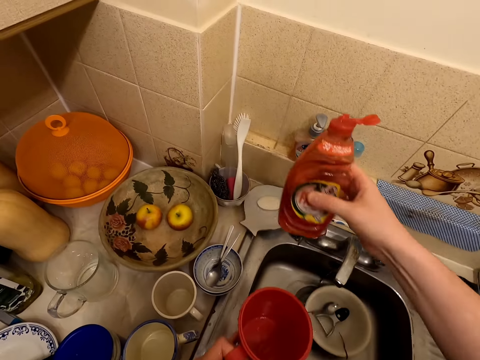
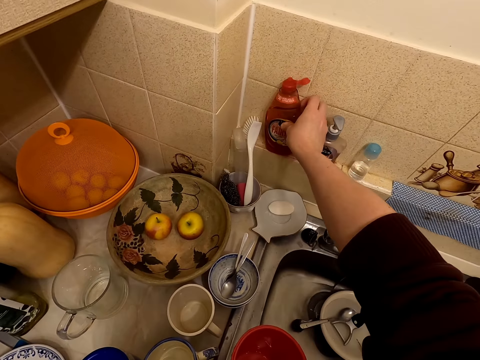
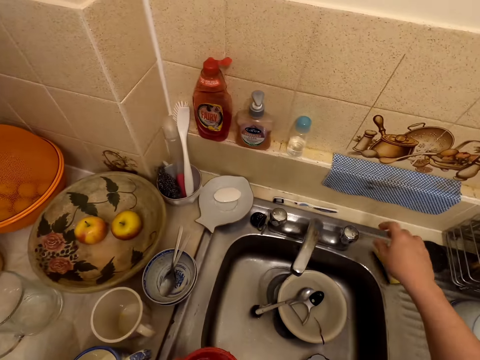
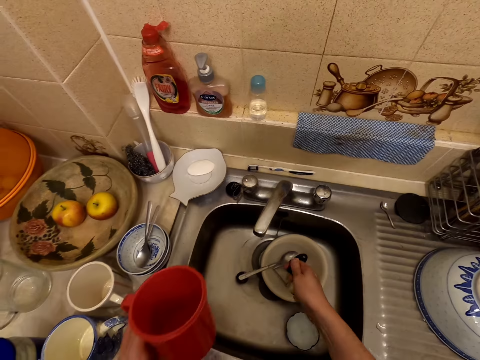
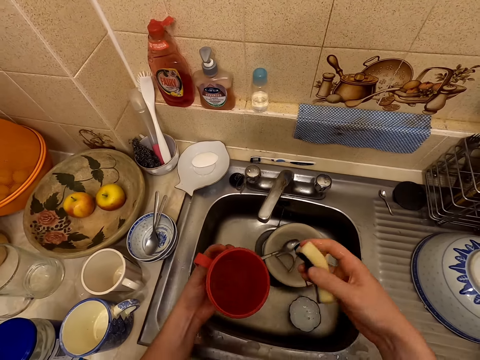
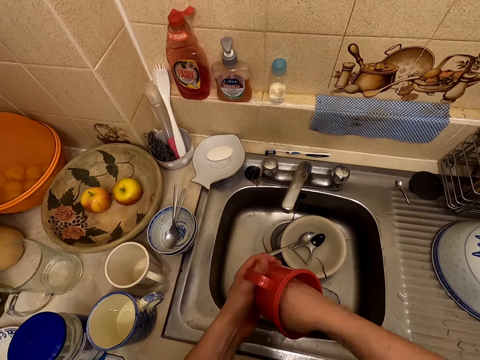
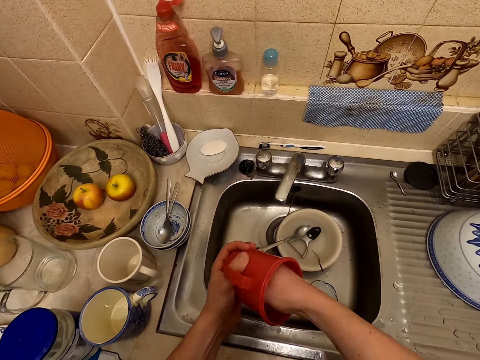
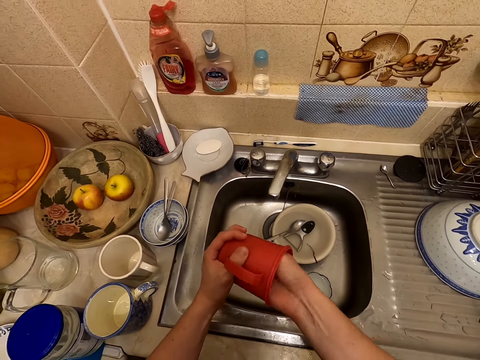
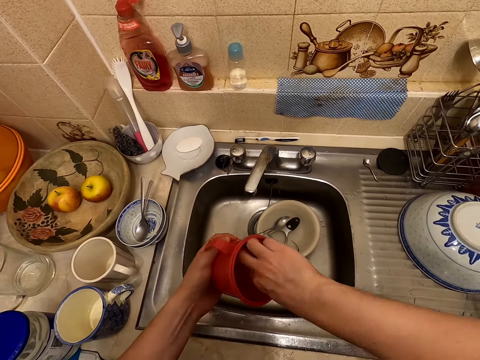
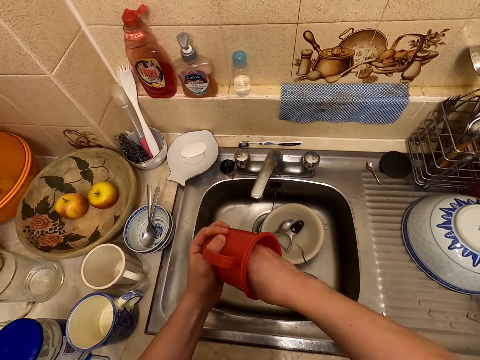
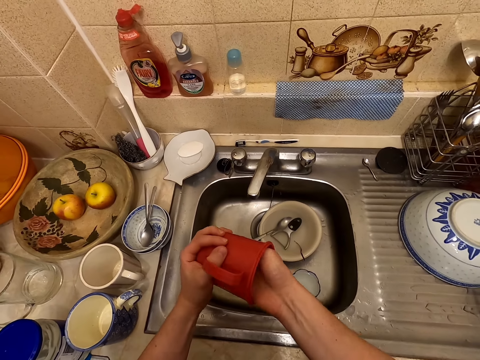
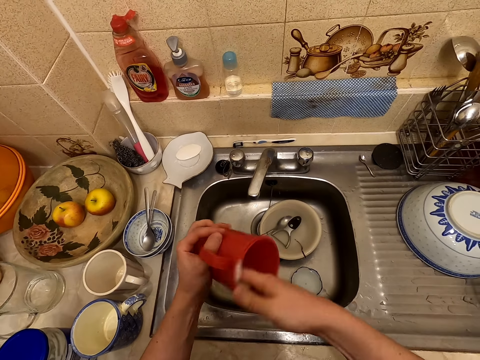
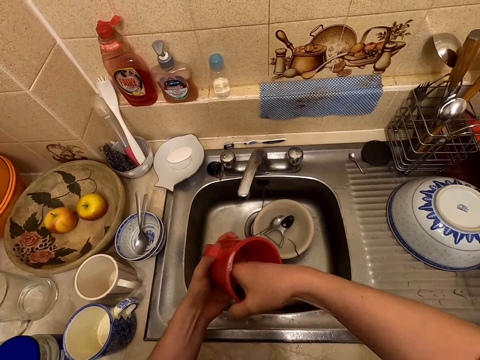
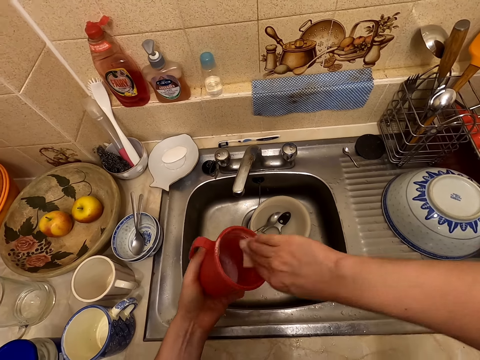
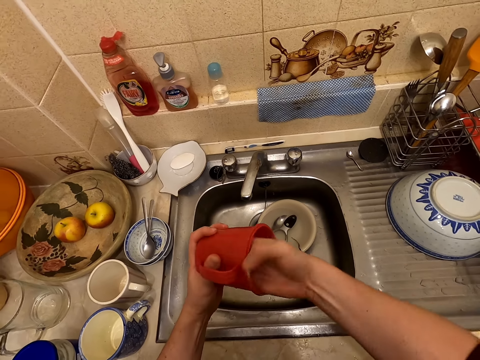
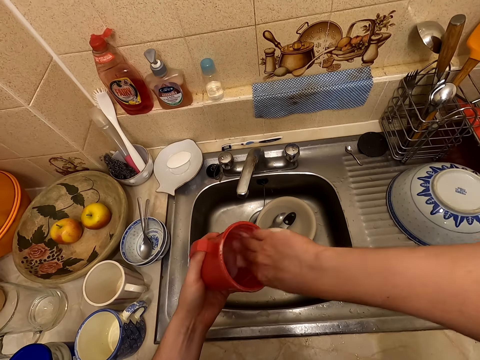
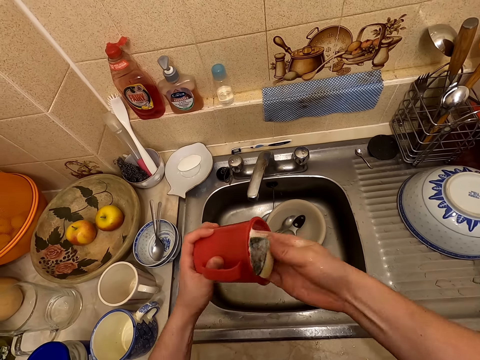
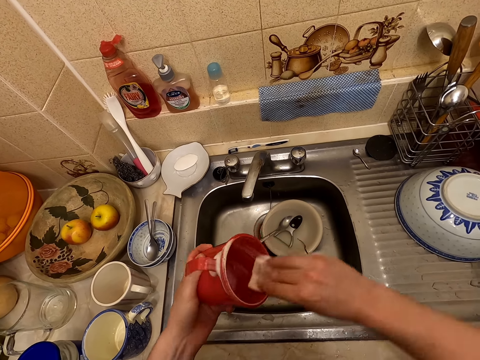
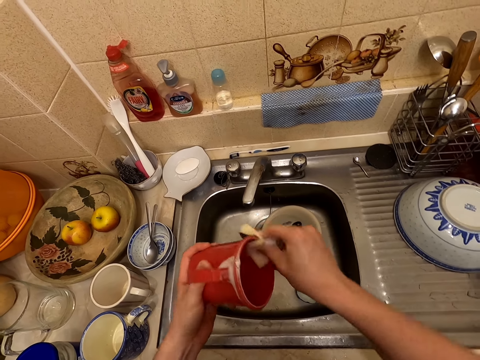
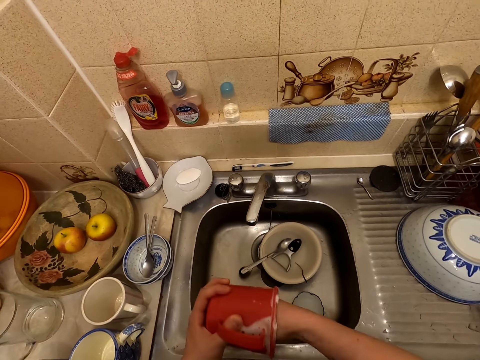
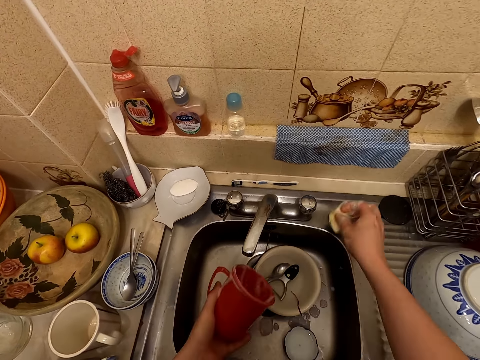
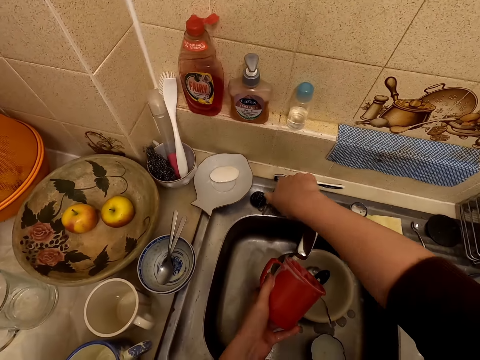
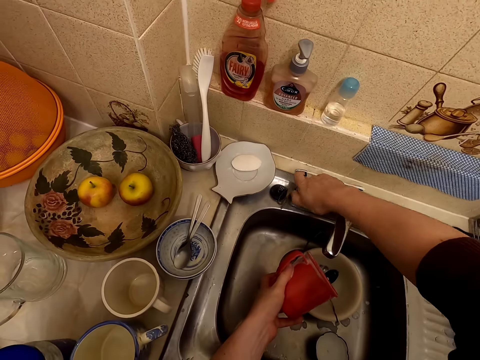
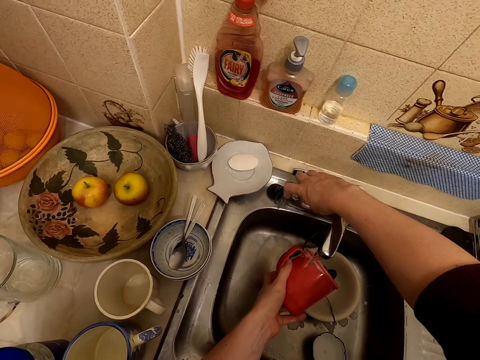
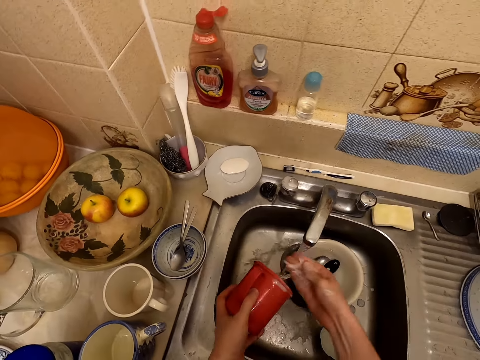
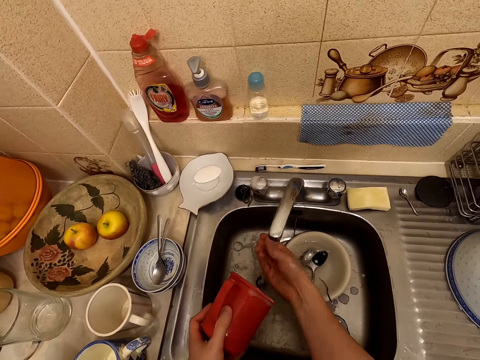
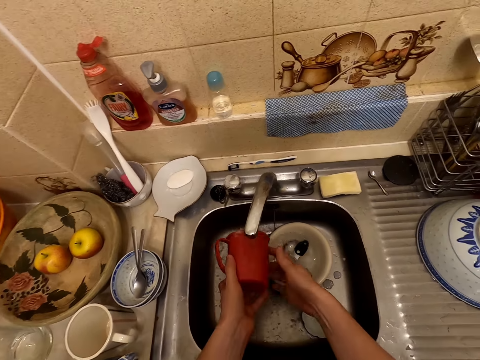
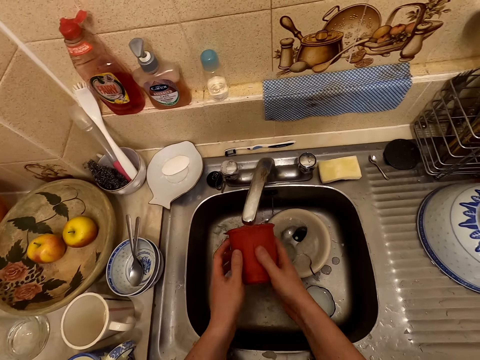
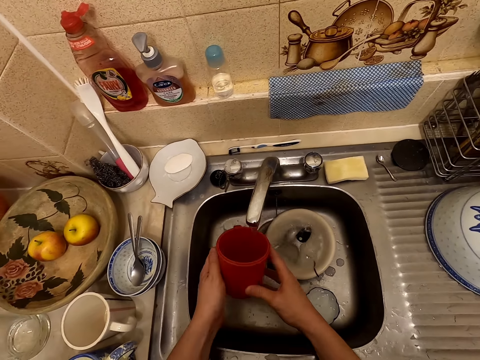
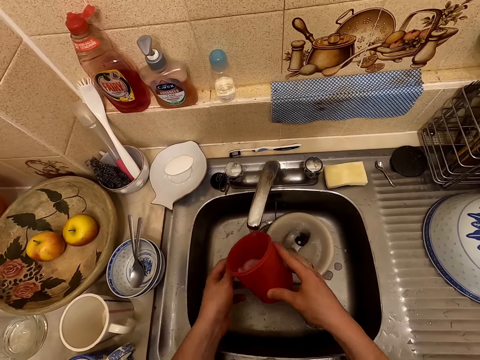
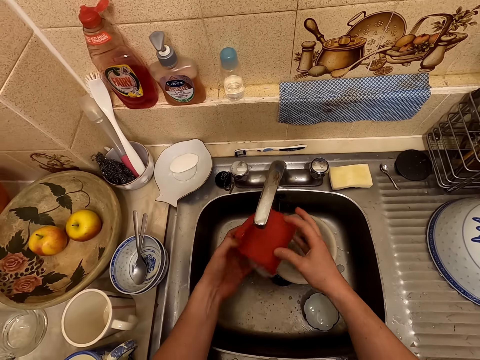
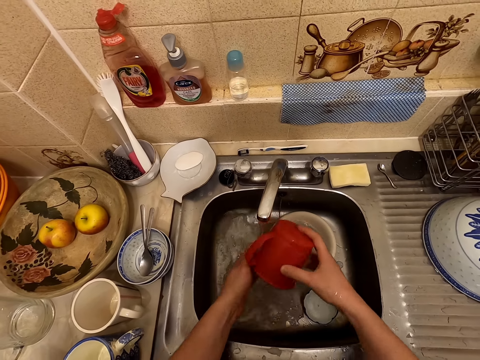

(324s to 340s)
The camera wearer places the bottle of liquid soap on the surface. He picks a scouring pad from the sink top and washes the cup with the scouring pad. He places the scouring pad on the sink top. He opens the tap. He rinses his right hand. He rinses the cup.

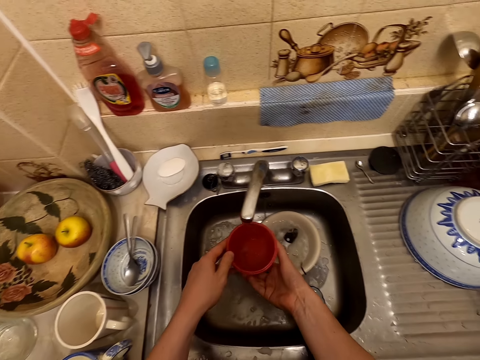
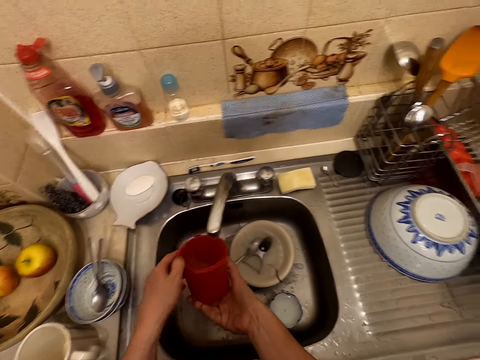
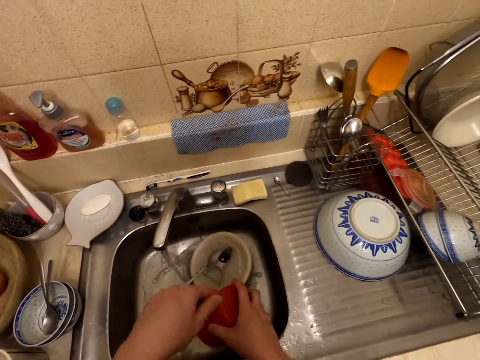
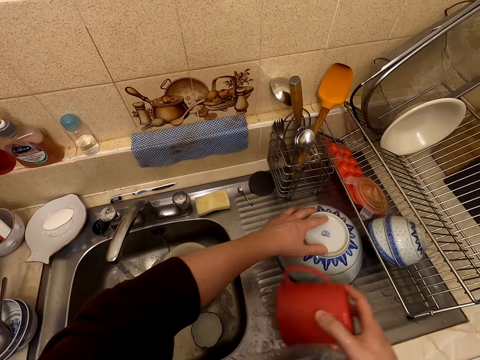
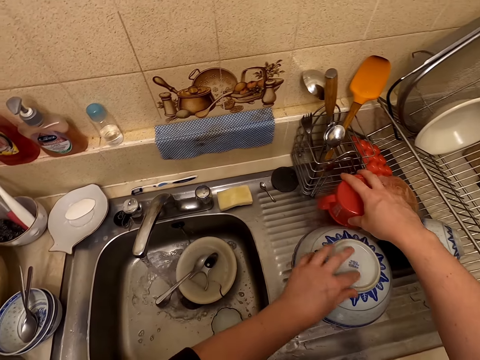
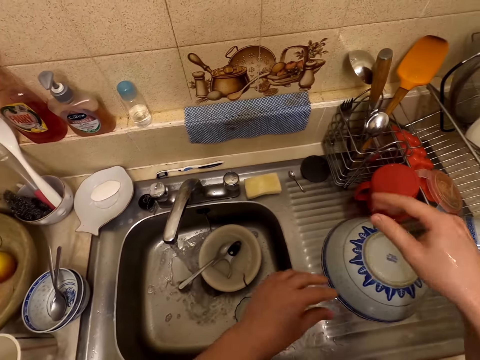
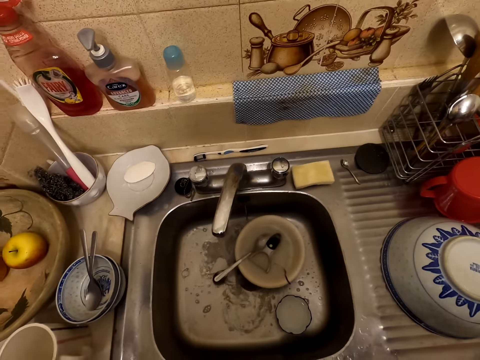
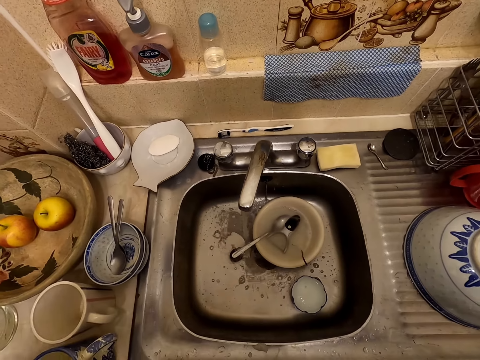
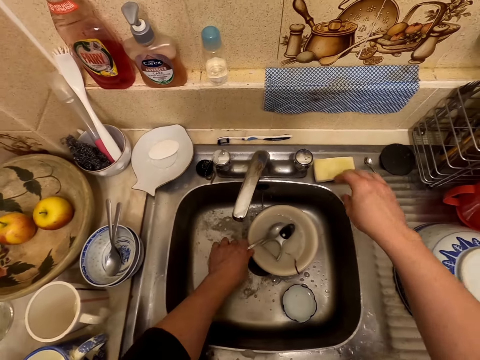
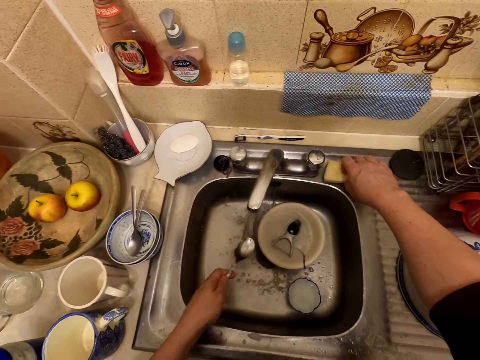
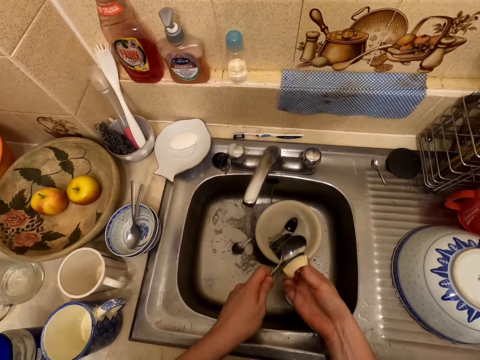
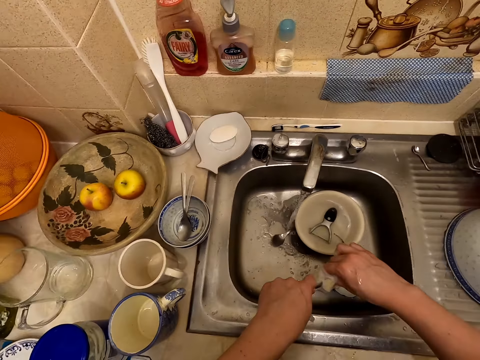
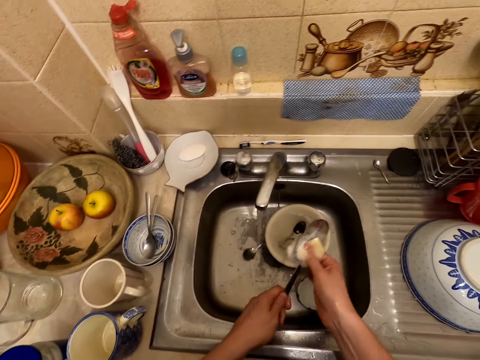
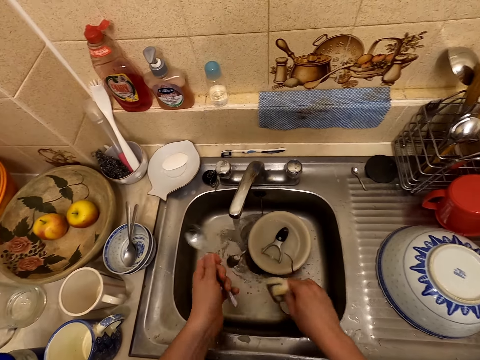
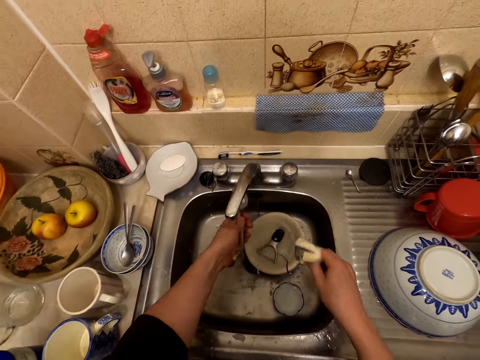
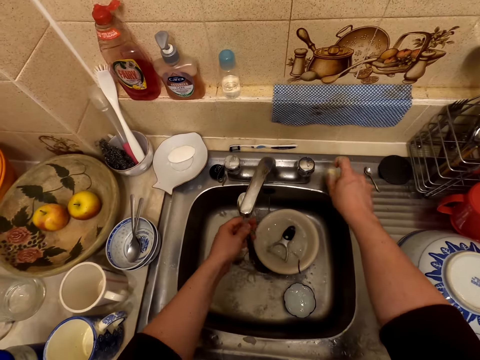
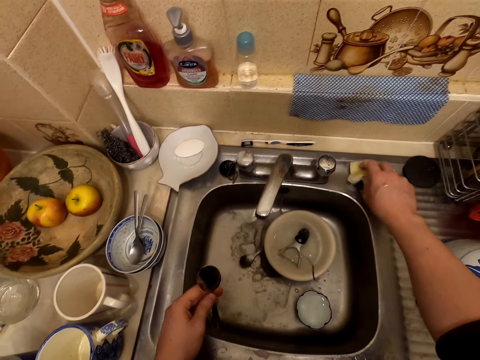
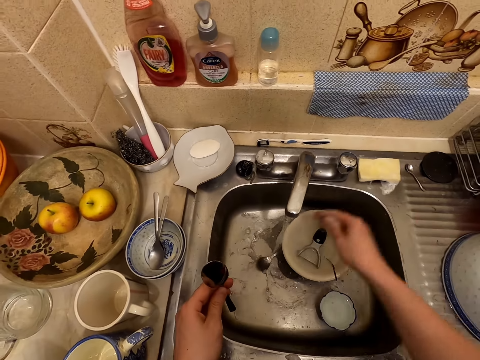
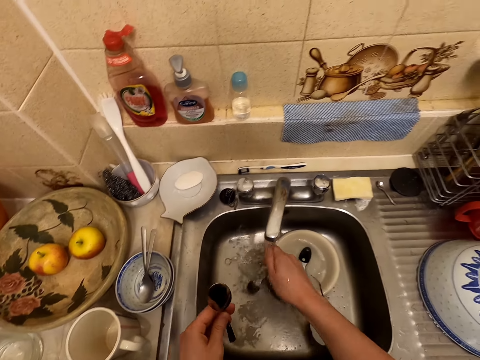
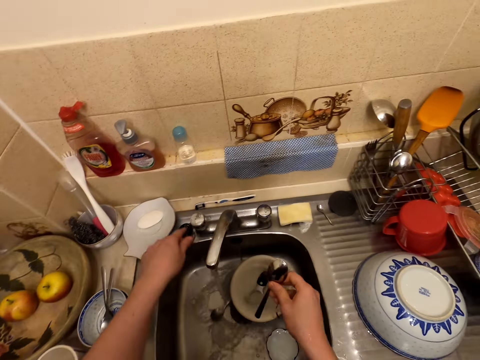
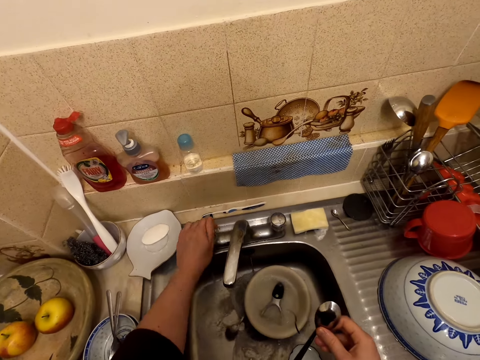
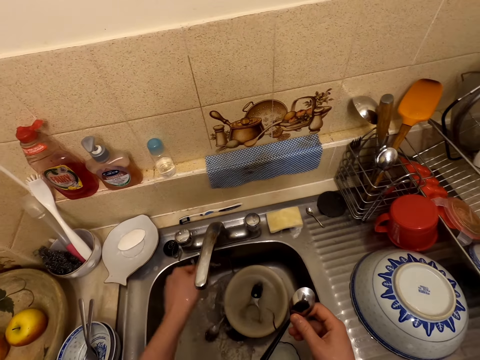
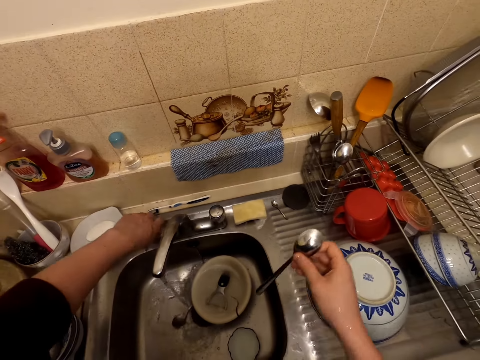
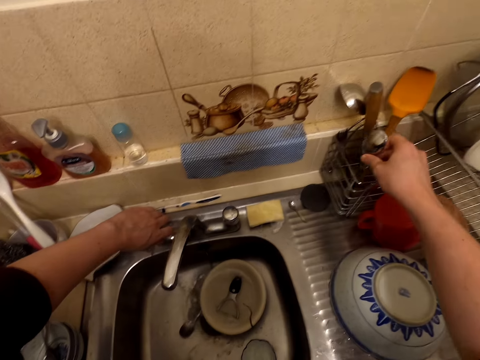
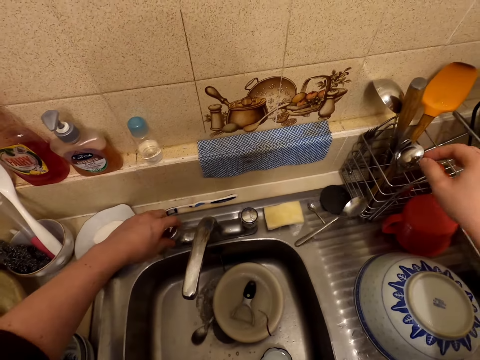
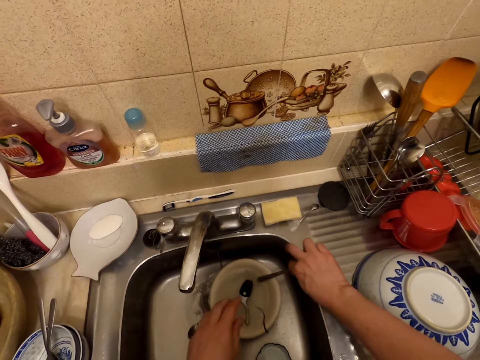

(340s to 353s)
The camera wearer moves the bowl on a sink top. He places the cup on the sink top. He shakes the hands. He picks a spoon from the plate. He picks a scouring pad from the sink top and washes the spoon with the scouring pad. He rinses the spoon. He places the scouring pad on the sink top. He rinses his right hand. He holds the spoon with his right hand. He touches the sink knob. He closes the tap. He rinses his left hand. He closes the tap. He puts the spoon in a utensil rack.
